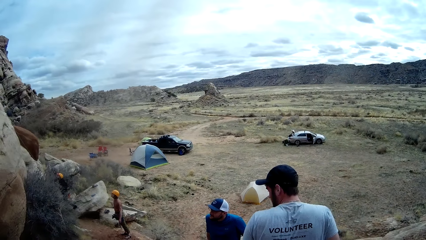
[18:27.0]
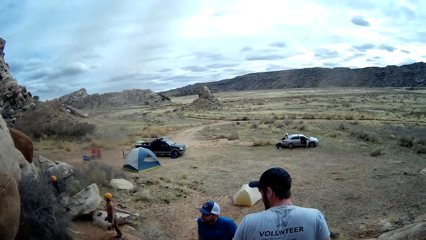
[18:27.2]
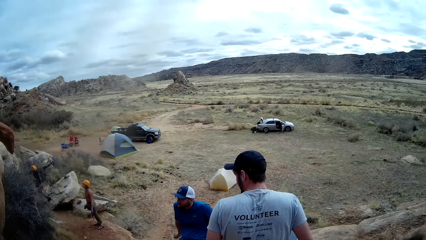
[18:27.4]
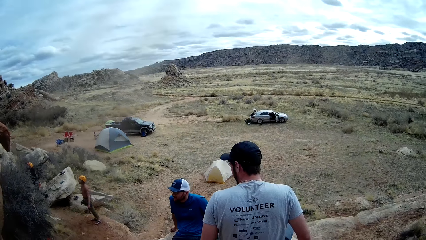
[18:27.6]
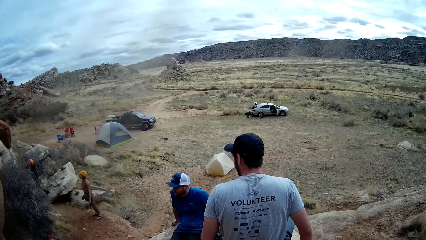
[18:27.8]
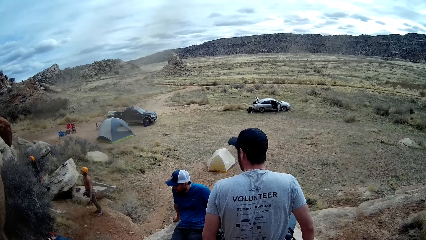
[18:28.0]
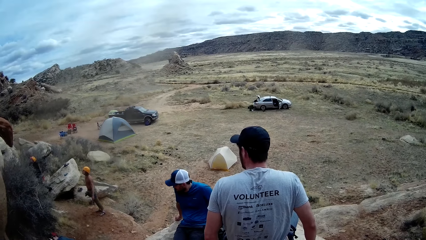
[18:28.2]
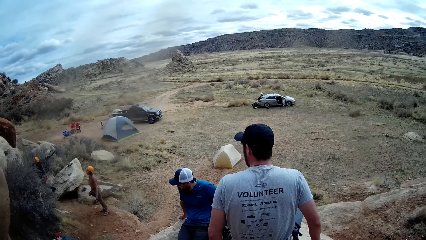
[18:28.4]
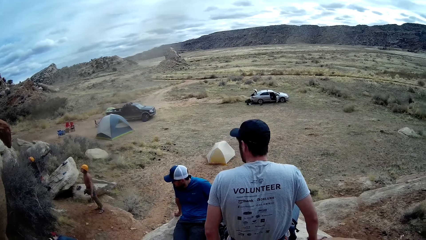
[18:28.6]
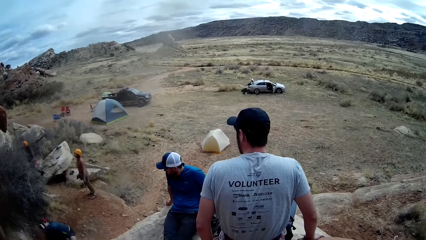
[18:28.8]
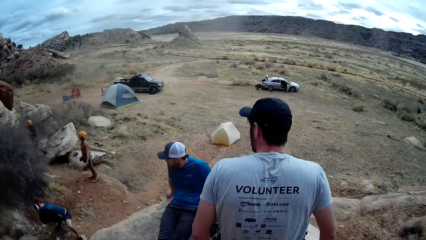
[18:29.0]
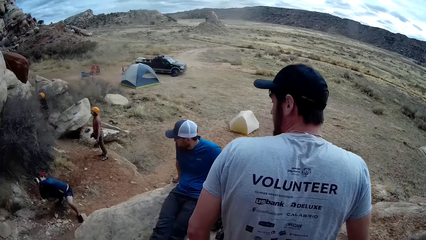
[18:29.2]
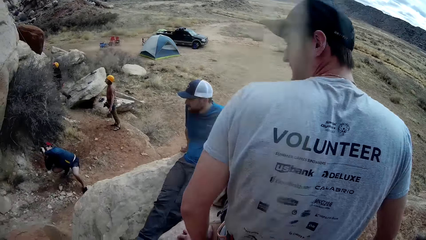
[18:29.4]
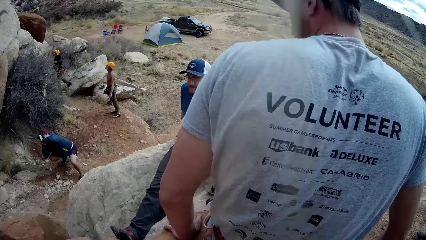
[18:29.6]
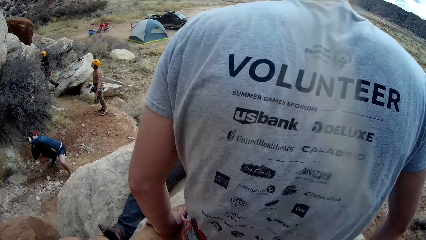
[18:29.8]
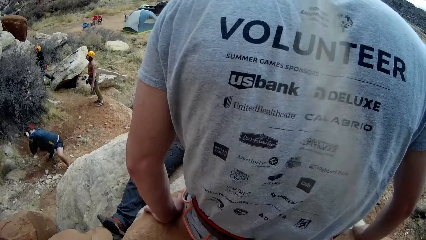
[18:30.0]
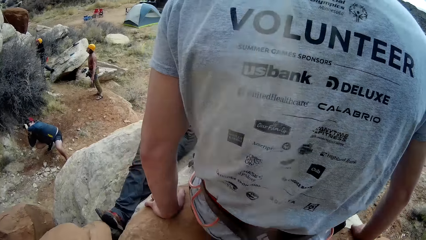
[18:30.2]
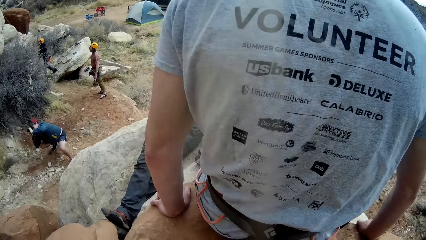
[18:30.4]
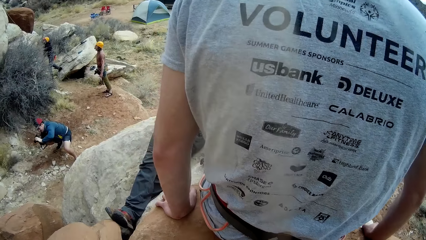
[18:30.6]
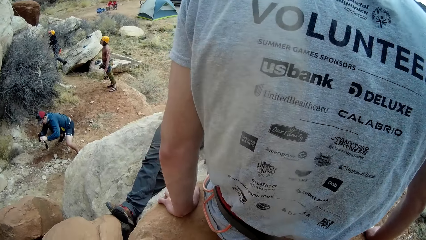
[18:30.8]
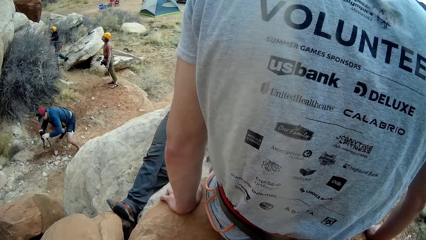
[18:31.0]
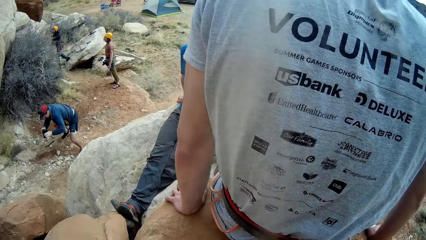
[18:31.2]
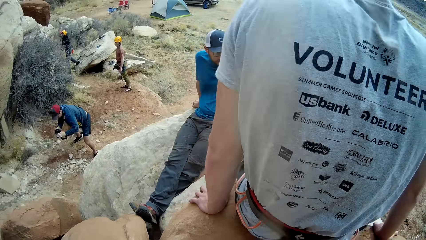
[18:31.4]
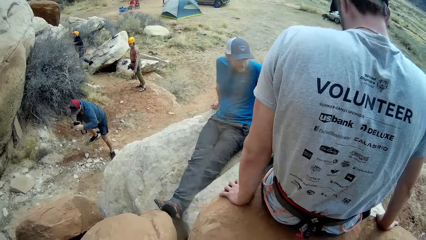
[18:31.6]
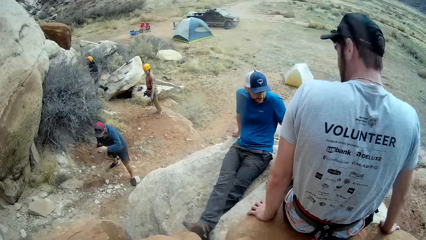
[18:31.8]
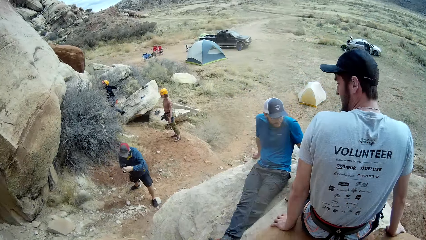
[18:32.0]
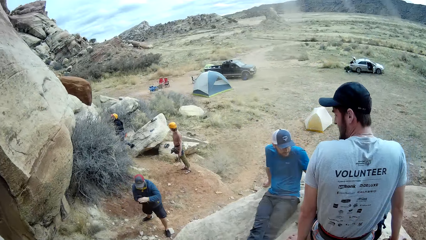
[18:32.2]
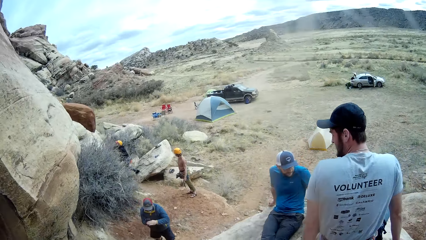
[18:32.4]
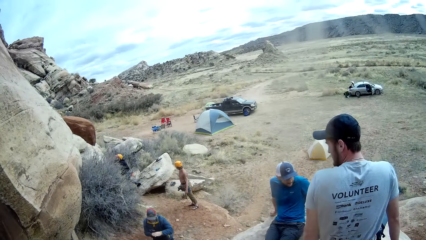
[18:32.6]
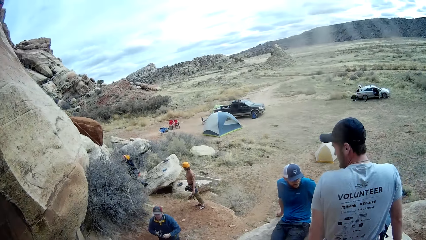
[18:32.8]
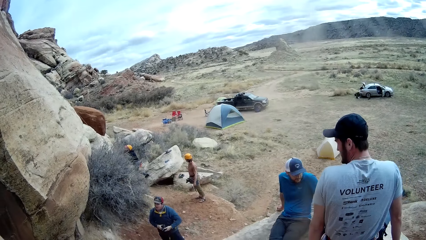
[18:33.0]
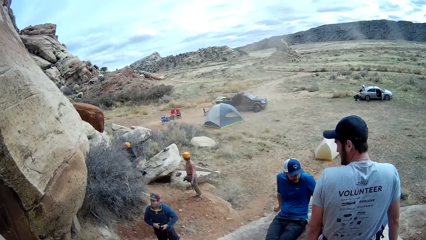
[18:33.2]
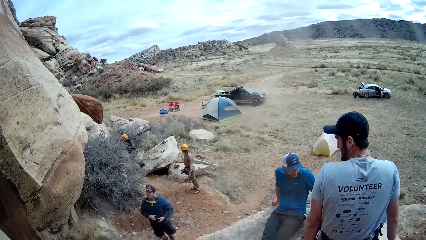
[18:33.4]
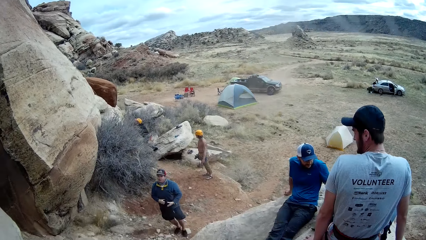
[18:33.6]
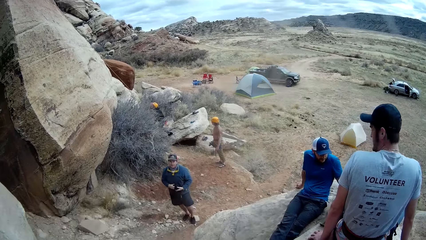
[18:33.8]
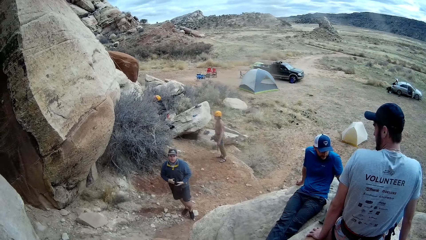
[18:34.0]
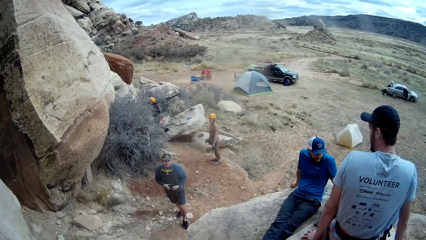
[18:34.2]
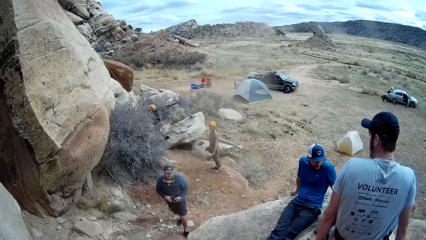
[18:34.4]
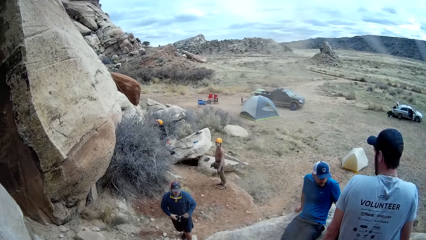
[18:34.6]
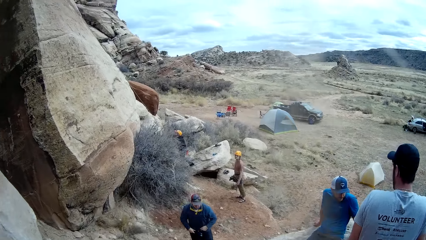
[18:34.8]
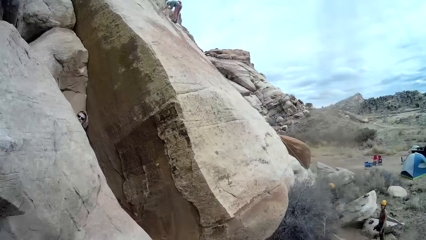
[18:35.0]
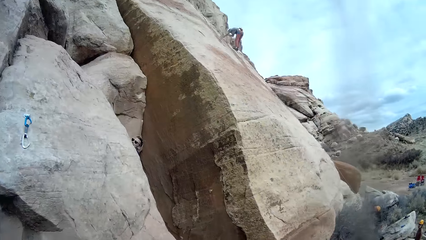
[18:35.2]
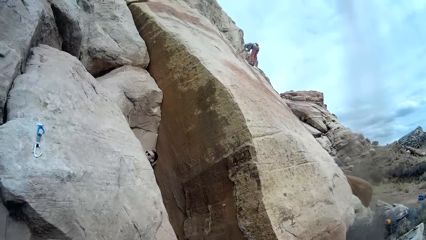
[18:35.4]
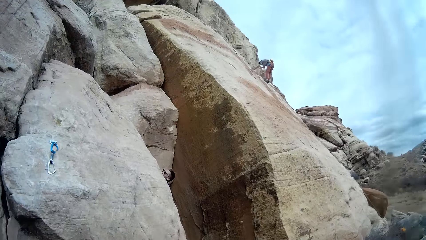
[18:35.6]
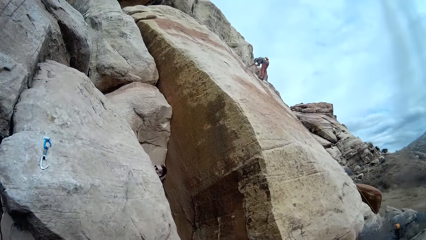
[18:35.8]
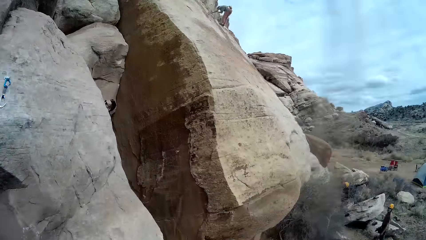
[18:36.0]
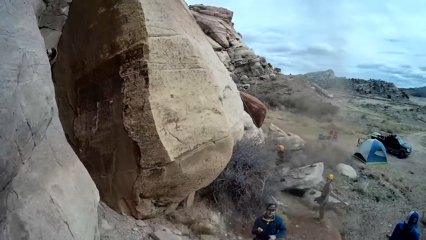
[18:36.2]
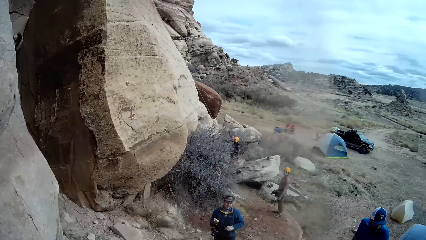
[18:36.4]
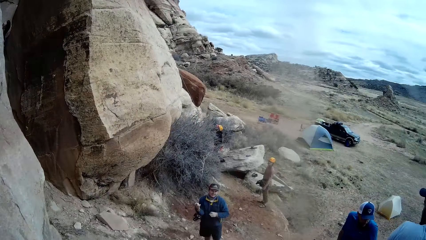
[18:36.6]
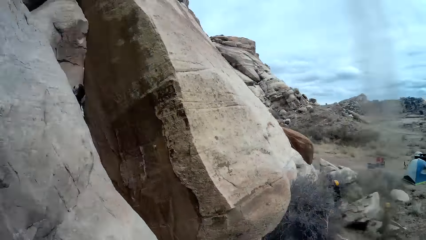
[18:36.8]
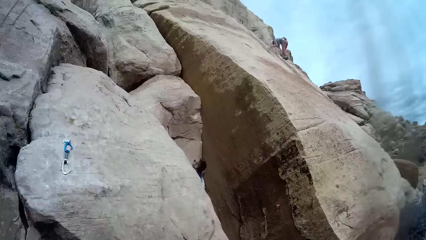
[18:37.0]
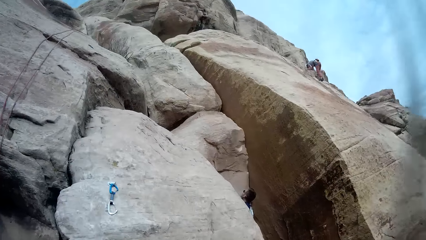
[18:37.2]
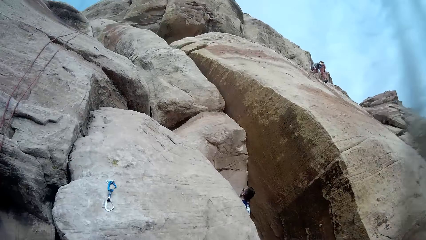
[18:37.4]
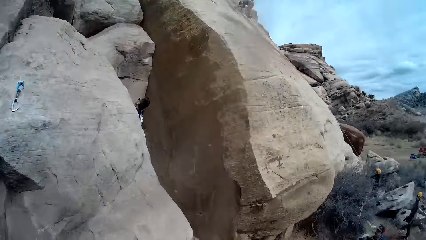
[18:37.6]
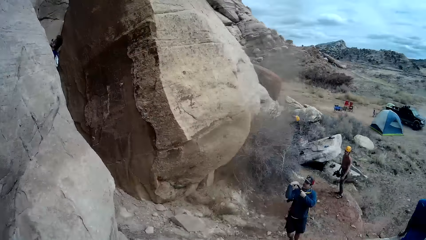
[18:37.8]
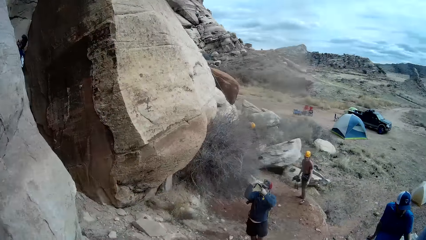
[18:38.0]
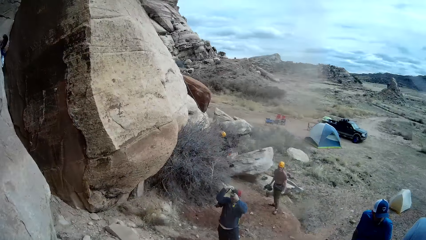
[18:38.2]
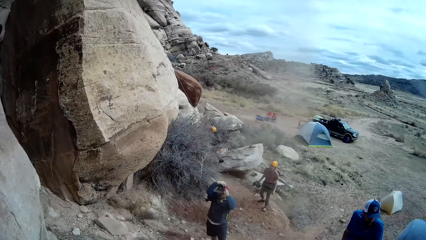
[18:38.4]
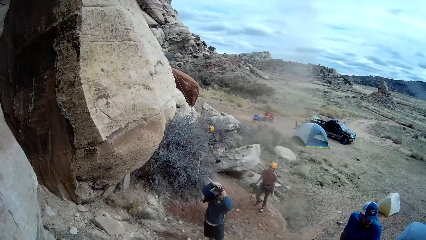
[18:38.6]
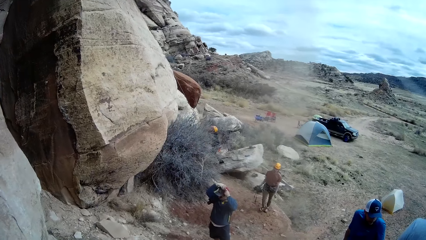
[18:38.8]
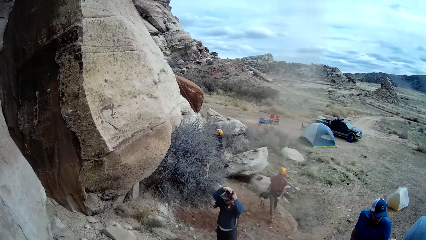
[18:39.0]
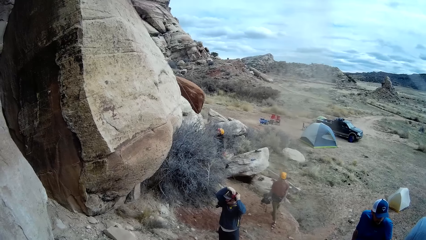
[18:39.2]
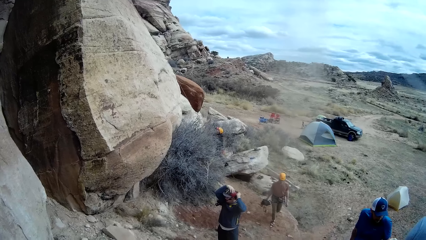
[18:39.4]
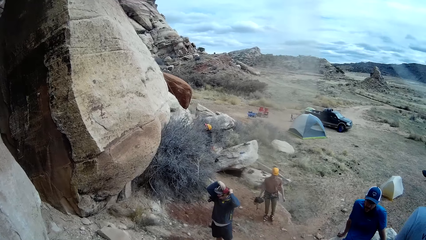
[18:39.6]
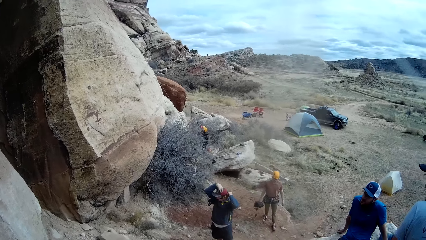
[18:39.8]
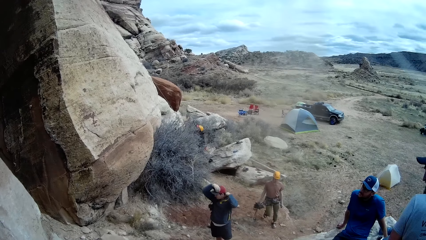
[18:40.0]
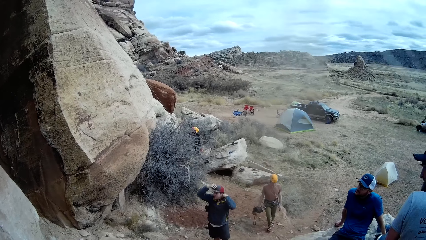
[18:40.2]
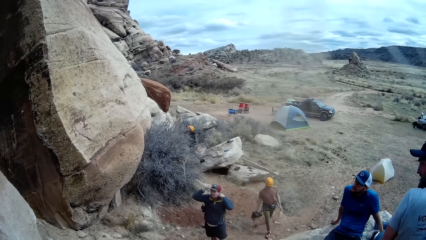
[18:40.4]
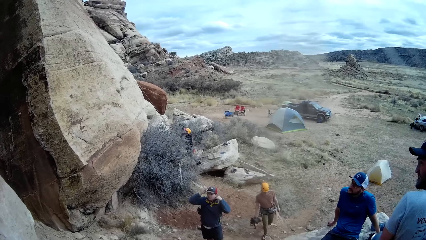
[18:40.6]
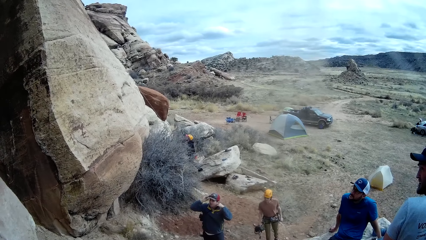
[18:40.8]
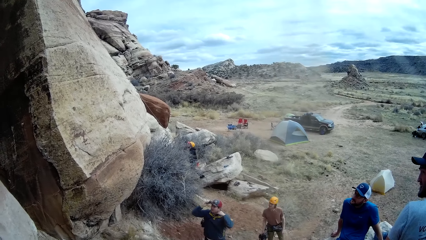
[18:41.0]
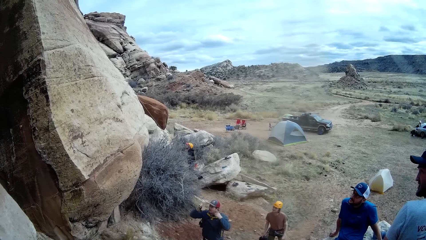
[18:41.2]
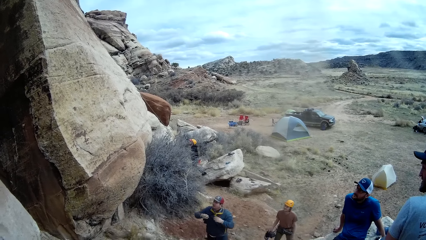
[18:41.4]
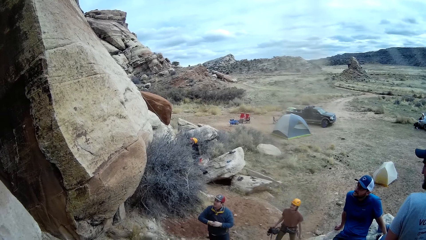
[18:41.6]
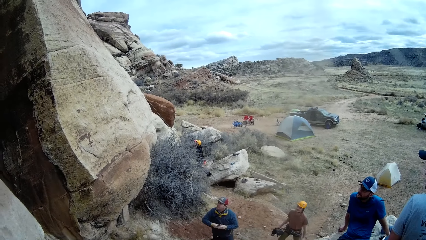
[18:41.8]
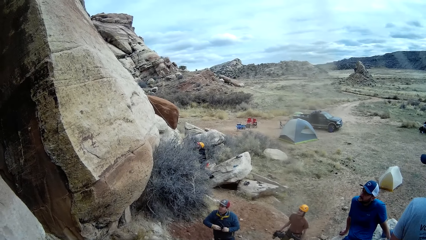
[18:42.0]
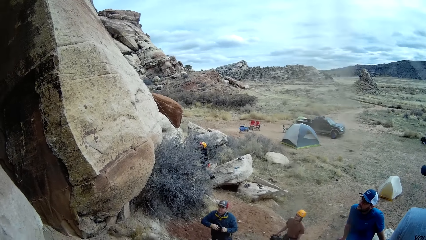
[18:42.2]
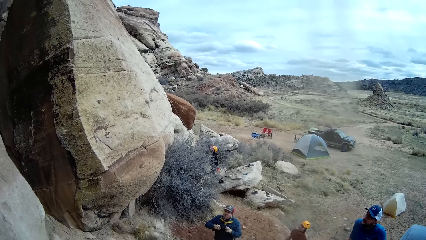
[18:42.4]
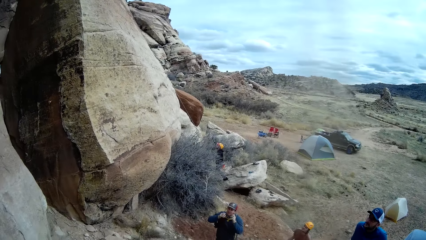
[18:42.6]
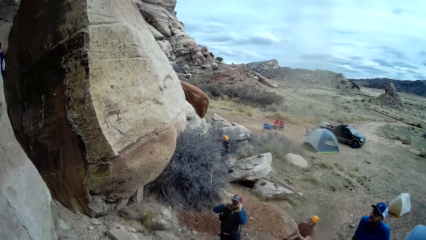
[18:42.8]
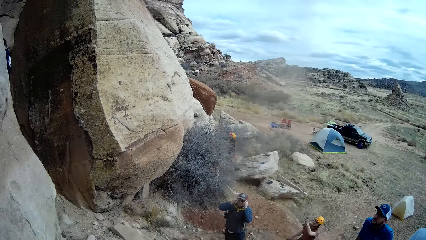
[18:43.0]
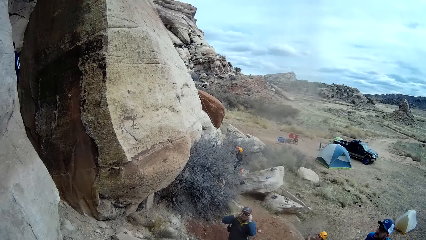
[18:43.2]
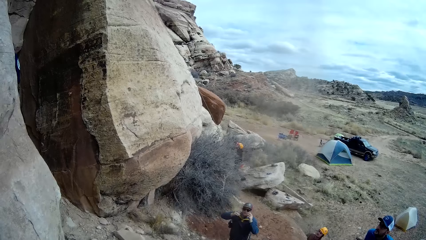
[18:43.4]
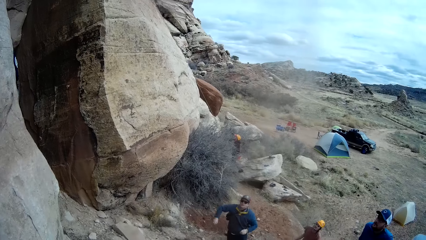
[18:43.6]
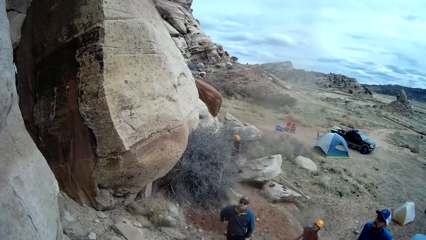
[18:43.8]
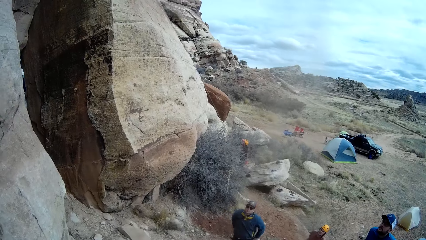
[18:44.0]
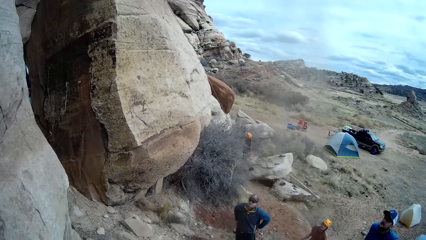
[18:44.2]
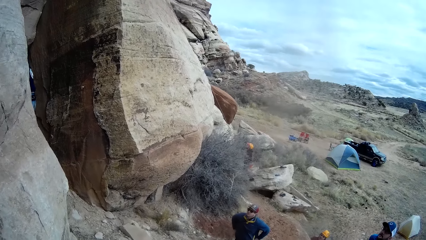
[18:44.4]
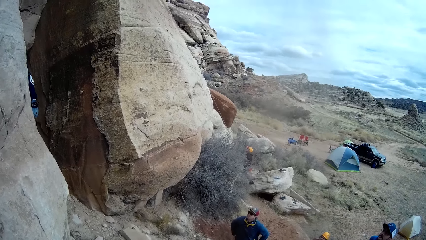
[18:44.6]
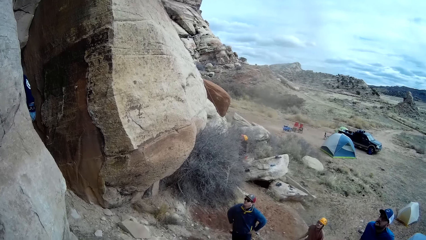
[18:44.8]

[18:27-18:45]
A man stands up and walks around. Another man looks up. The first man wears the camera. A third man walks around. Another man walks towards the camera wearer. The first man touches his cap, picks up sunglasses, holds the sunglasses with the other hand, moves the sunglasses, puts on the sunglasses and holds his waist.
